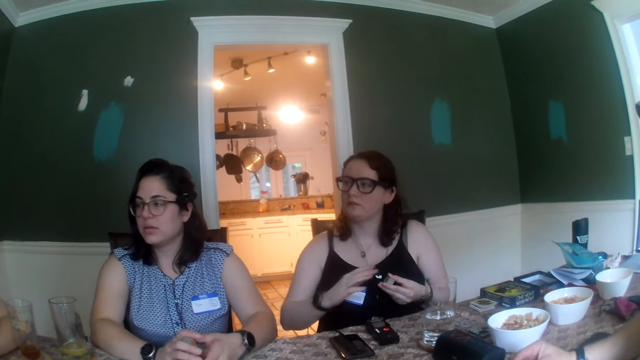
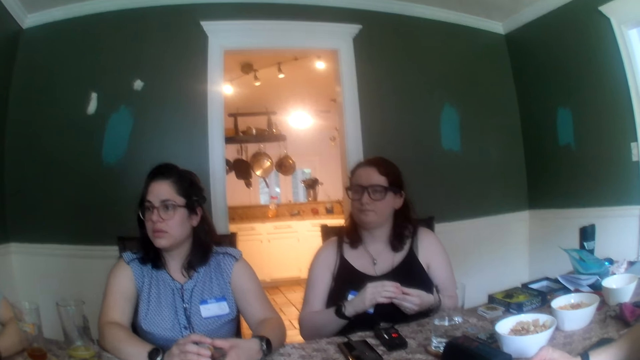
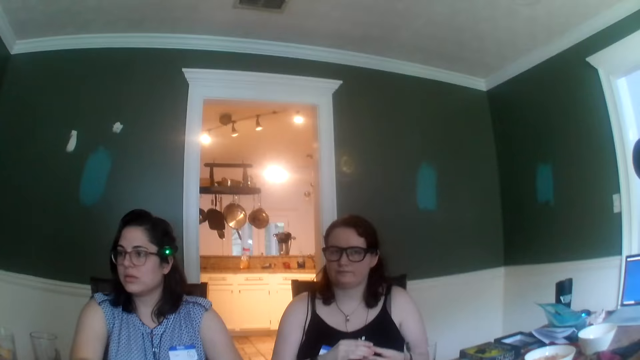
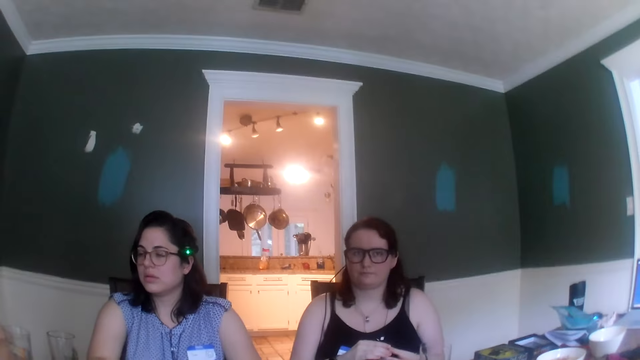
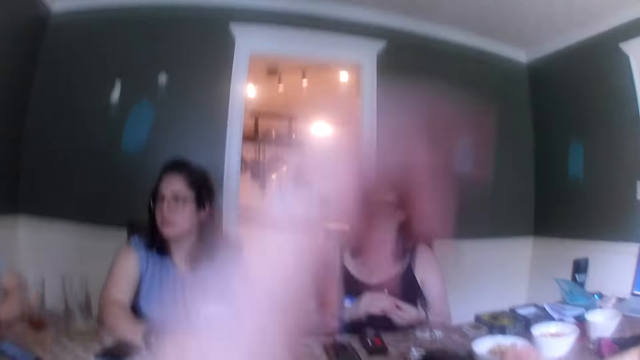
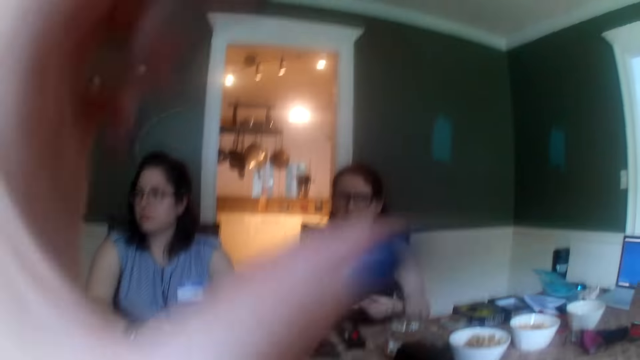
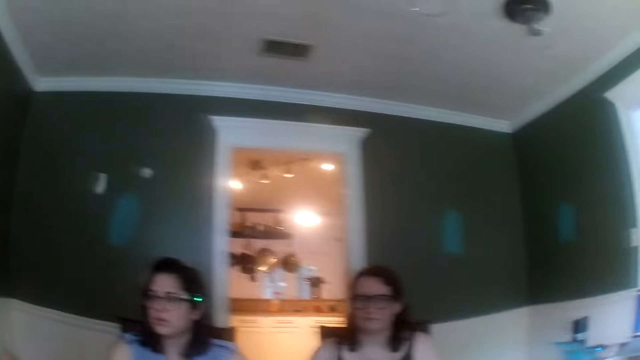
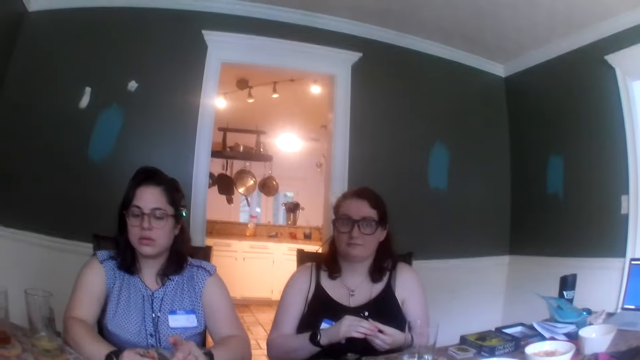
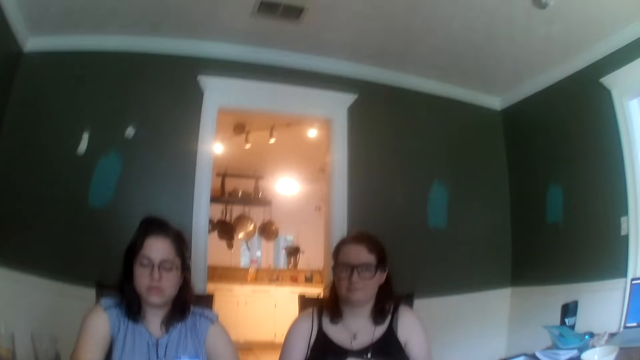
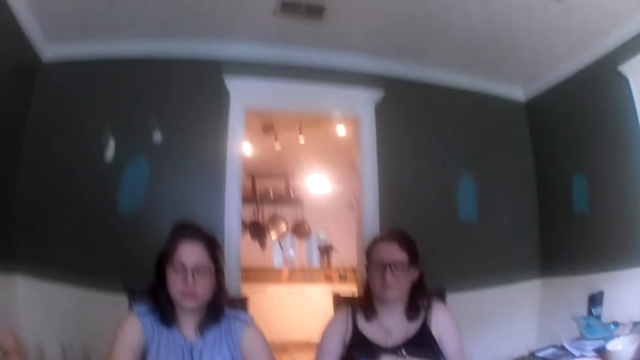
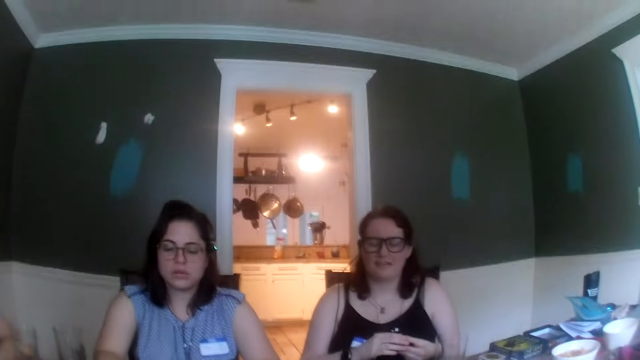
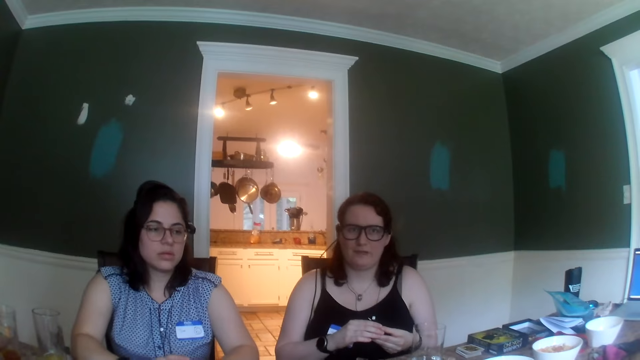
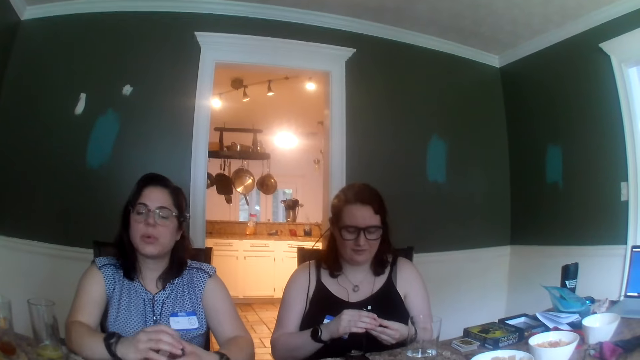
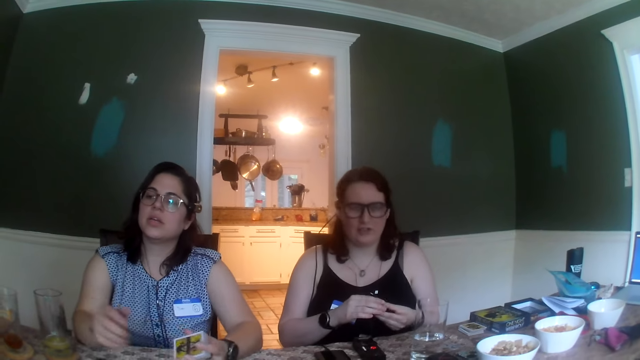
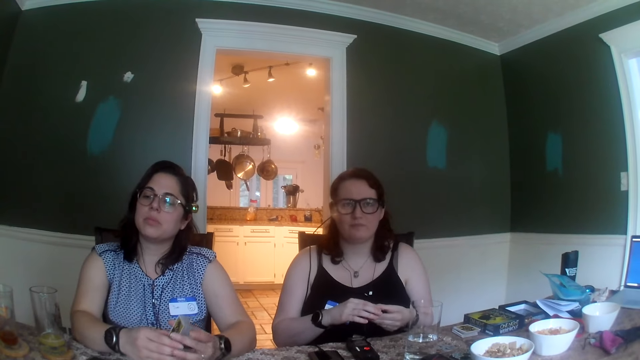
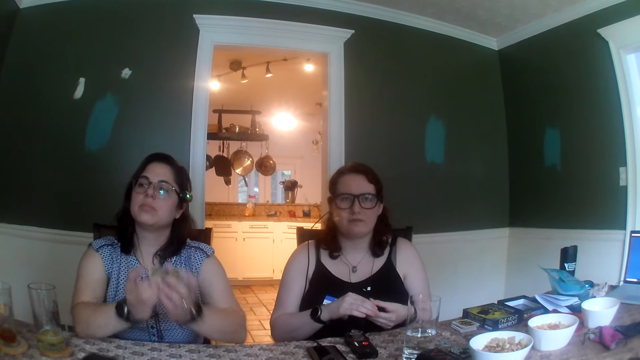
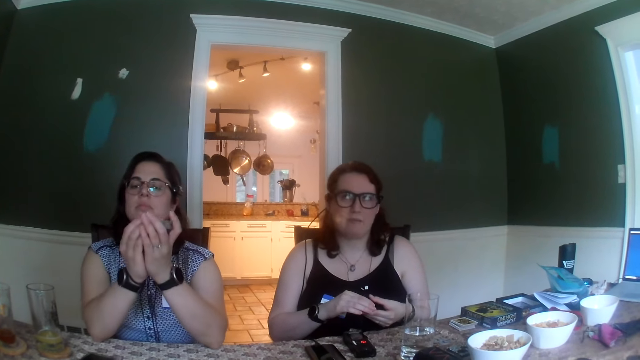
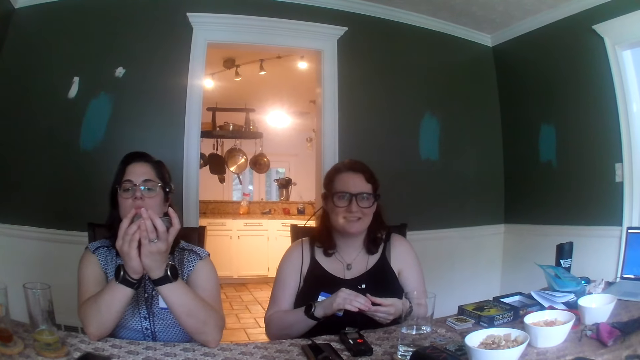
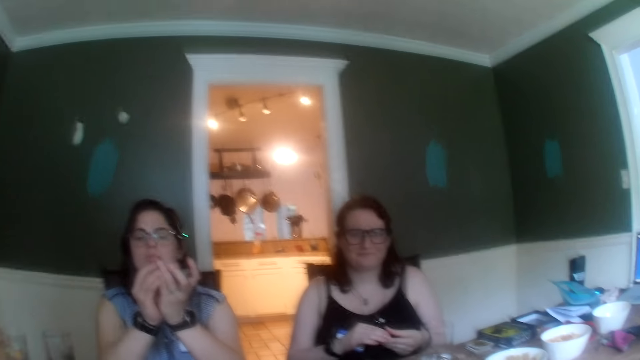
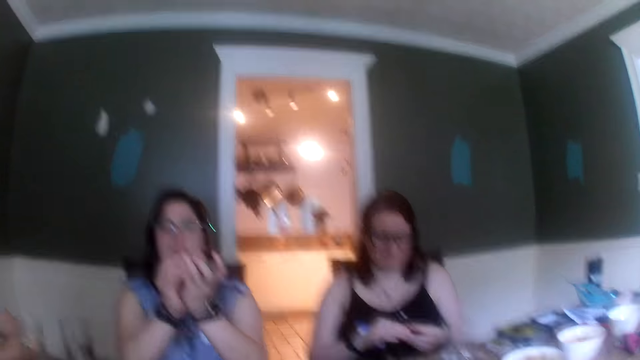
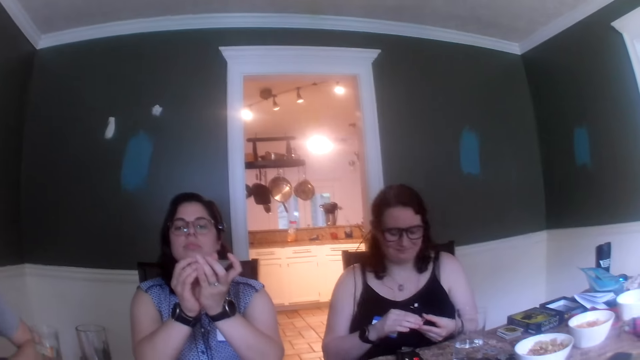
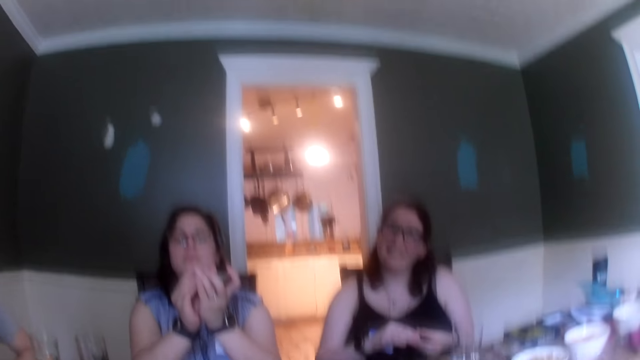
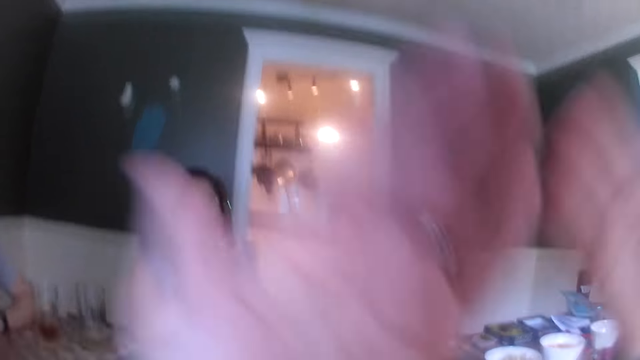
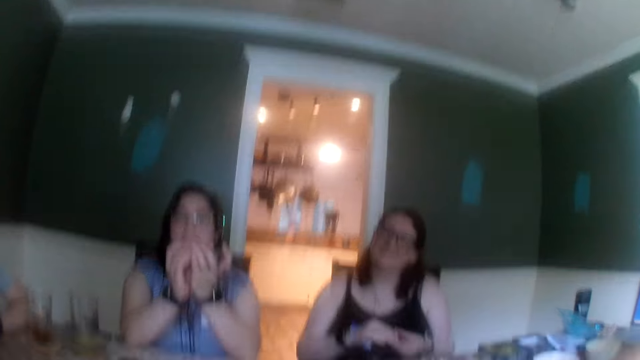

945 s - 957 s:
A woman holds the deck of cards with her hands. Another woman holds the stack of poker chips with her right hand. The camera wearer looks around. The first woman removes her right hand from the deck of cards in her left hand. Another woman dialogues with a man. The first woman holds the deck of cards with her hands. Another woman dialogues with the camera wearer.

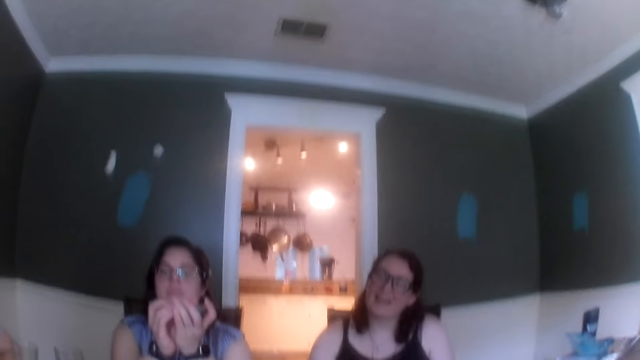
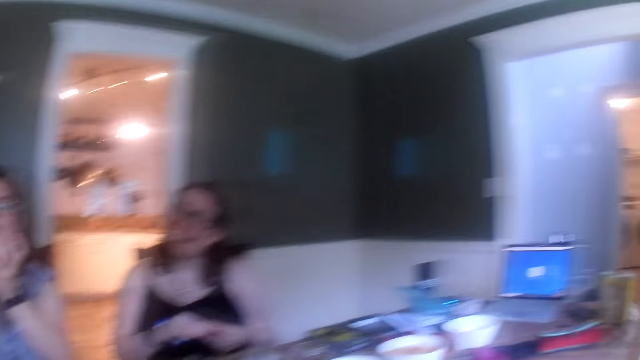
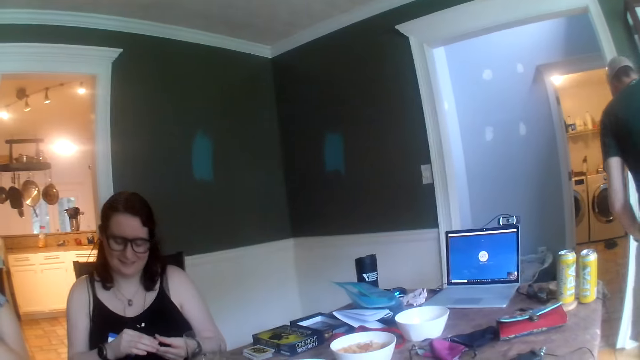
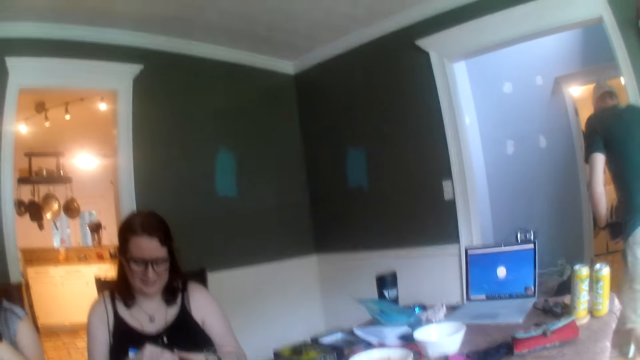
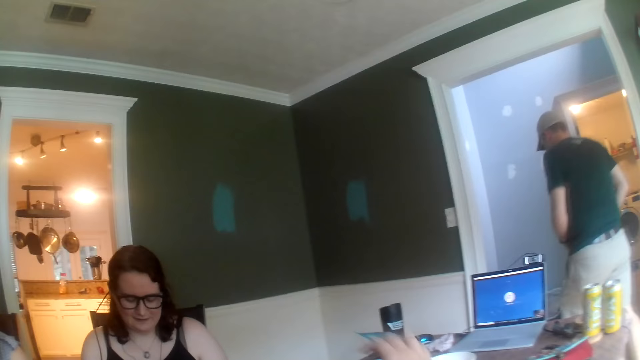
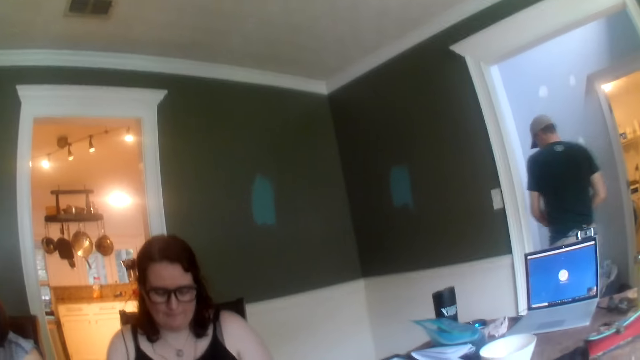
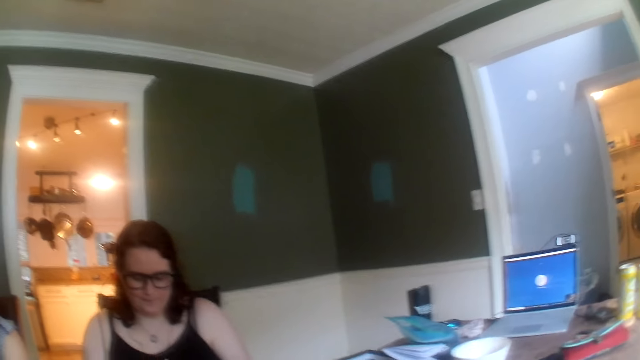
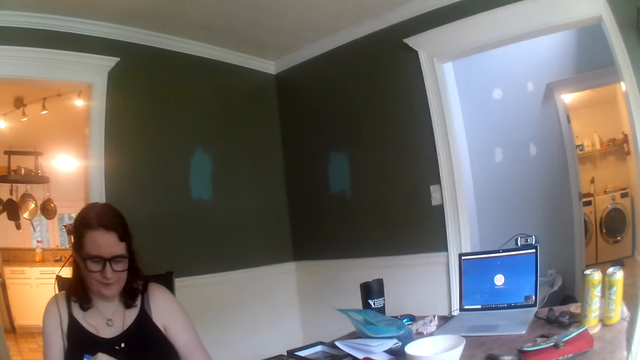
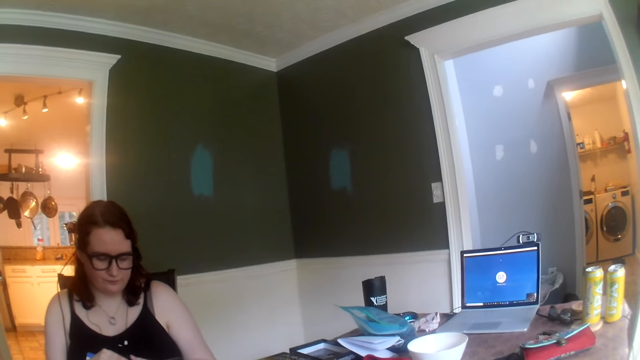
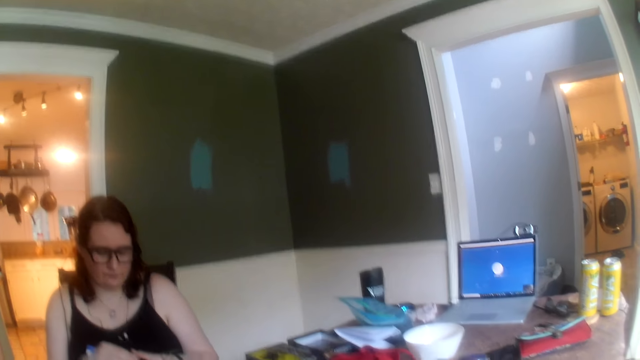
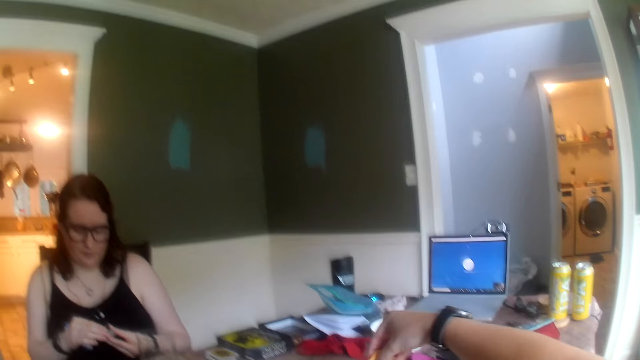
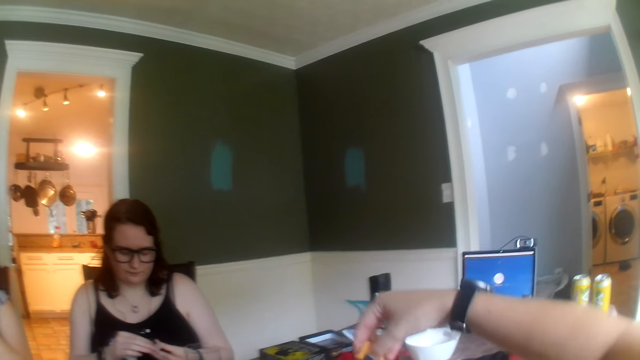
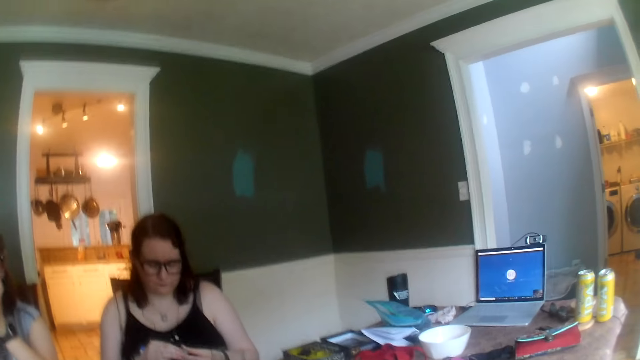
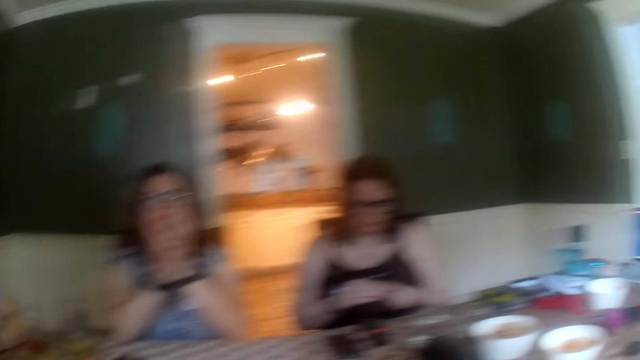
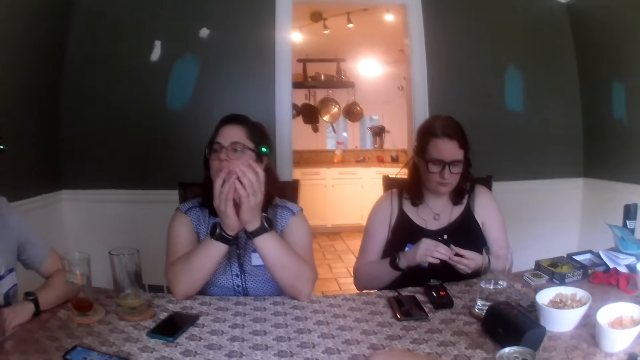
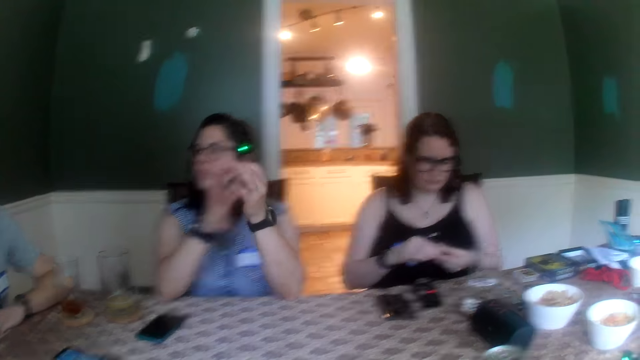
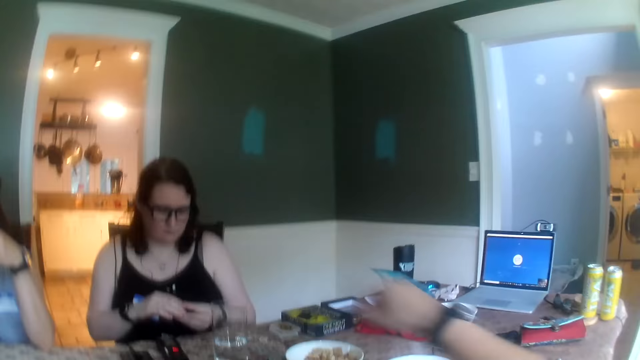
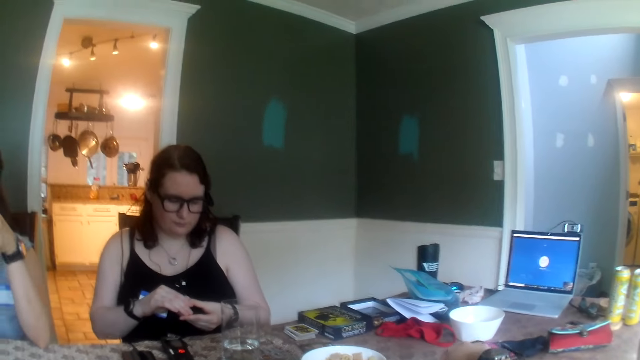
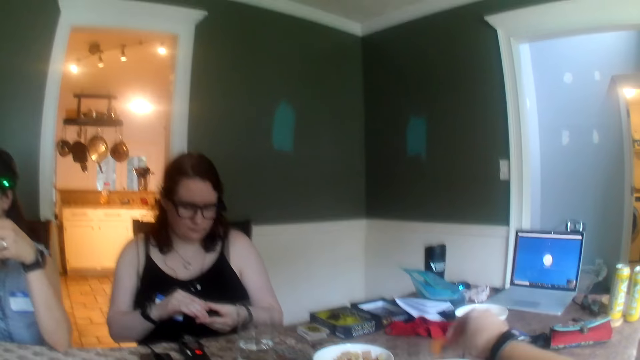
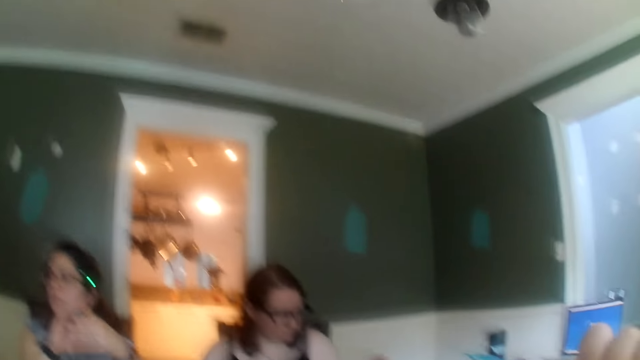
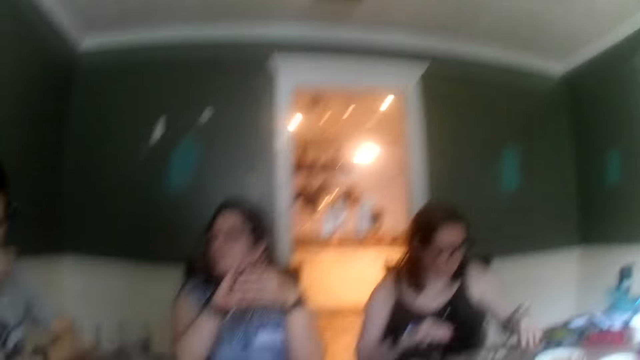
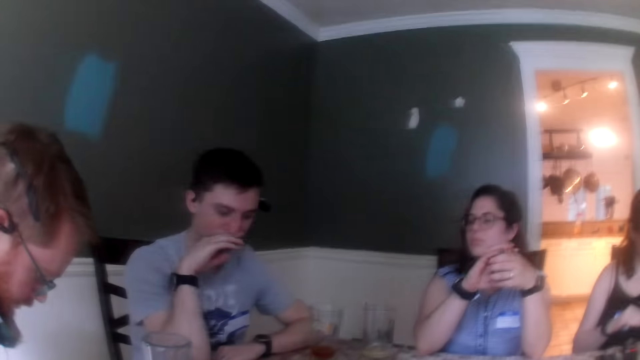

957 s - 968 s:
A man walks into a corridor from the dining room. The camera wearer looks around. She picks biscuits from a bowl on the table with her right hand. She picks up a biscuit from the bowl on the table with her right hand and puts the biscuit in her mouth with her right hand.
